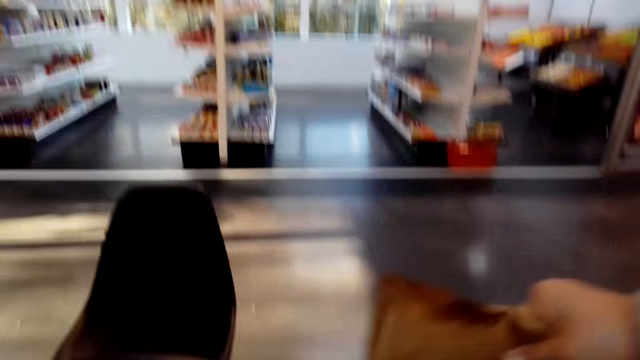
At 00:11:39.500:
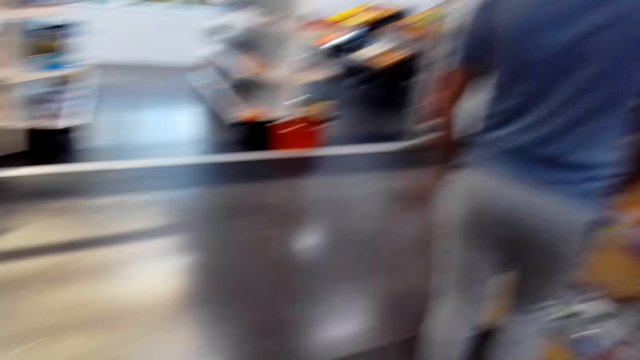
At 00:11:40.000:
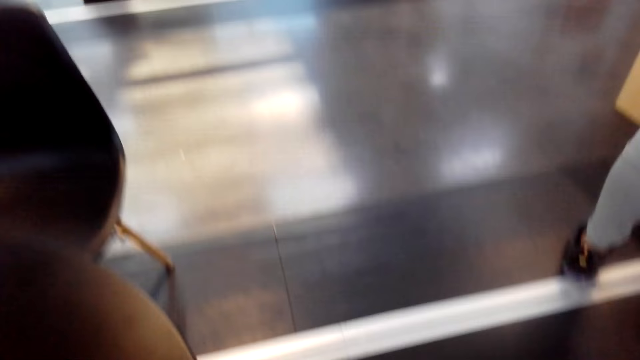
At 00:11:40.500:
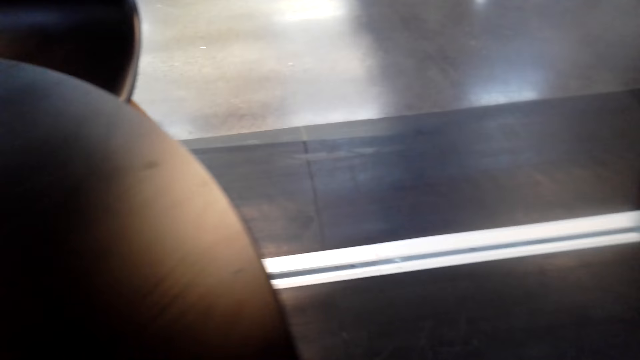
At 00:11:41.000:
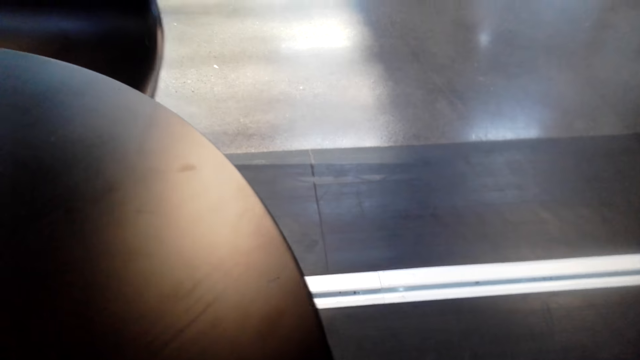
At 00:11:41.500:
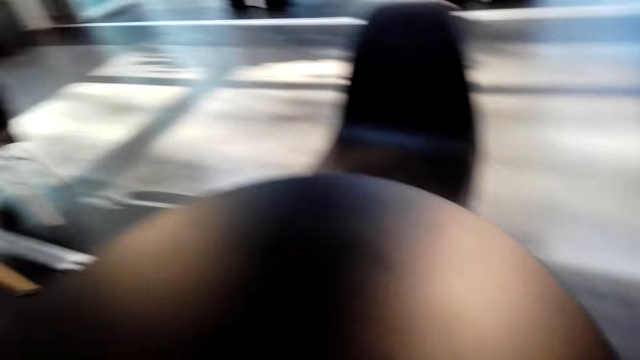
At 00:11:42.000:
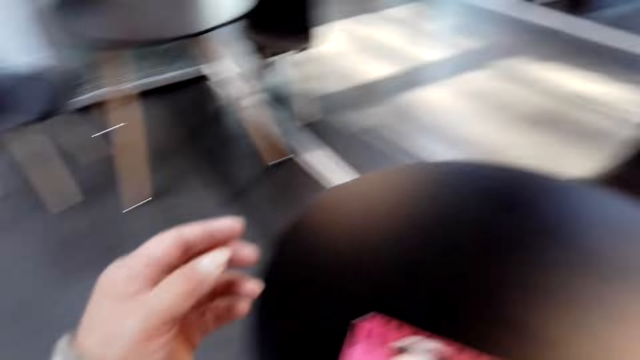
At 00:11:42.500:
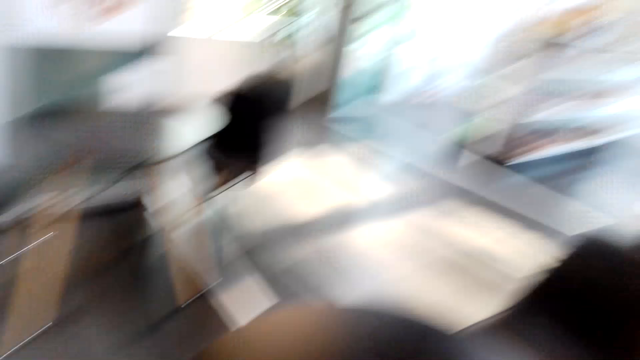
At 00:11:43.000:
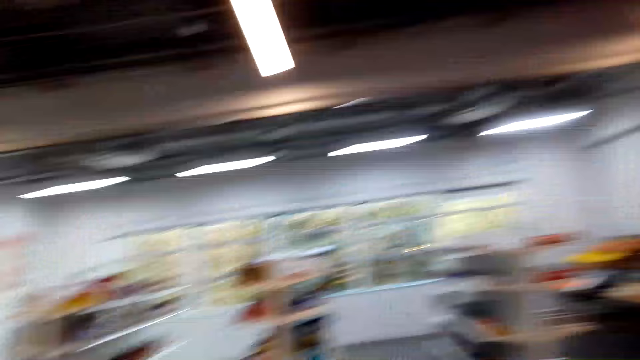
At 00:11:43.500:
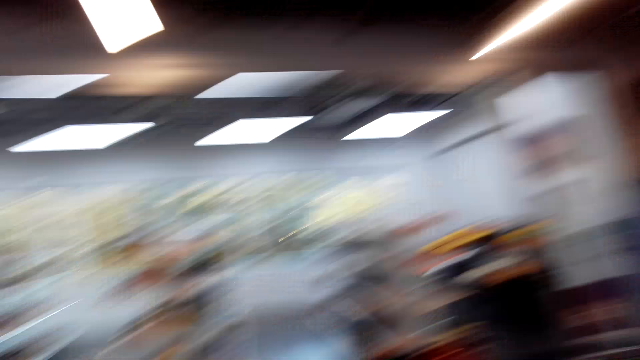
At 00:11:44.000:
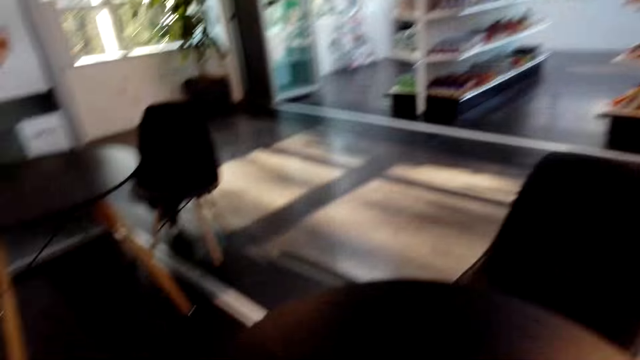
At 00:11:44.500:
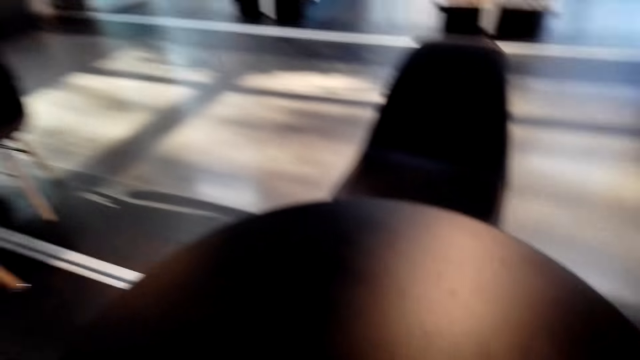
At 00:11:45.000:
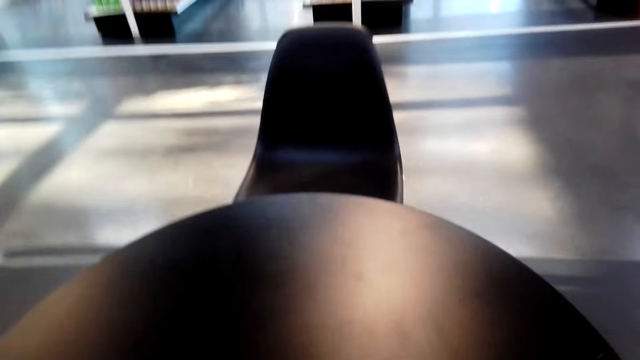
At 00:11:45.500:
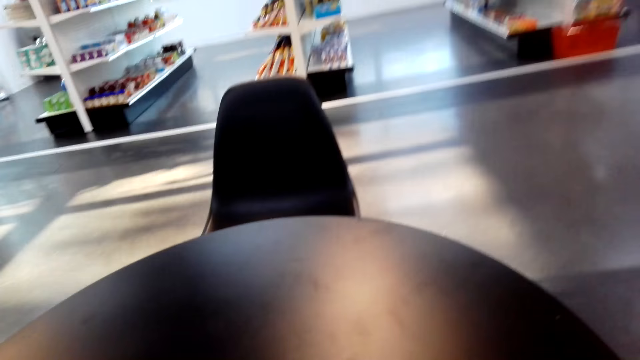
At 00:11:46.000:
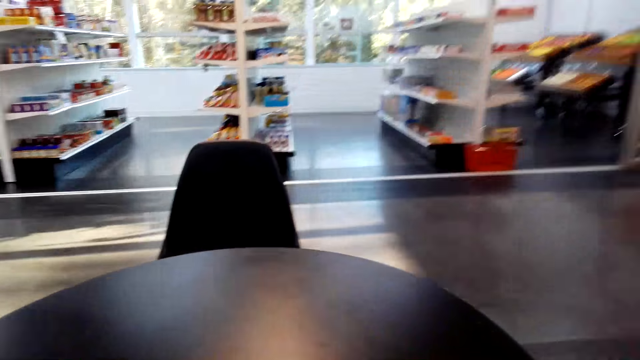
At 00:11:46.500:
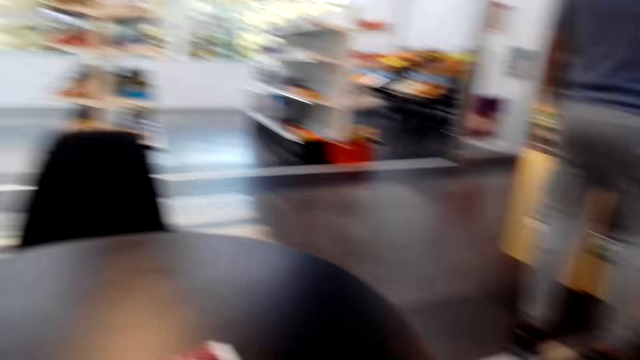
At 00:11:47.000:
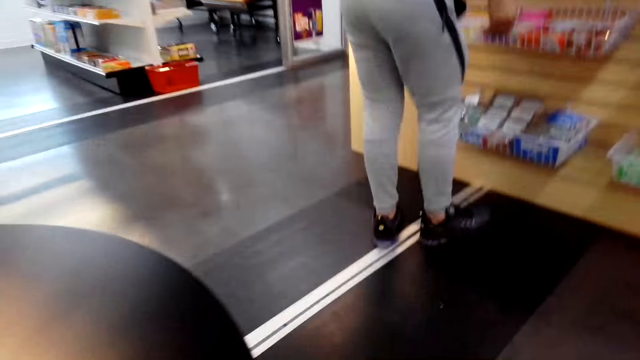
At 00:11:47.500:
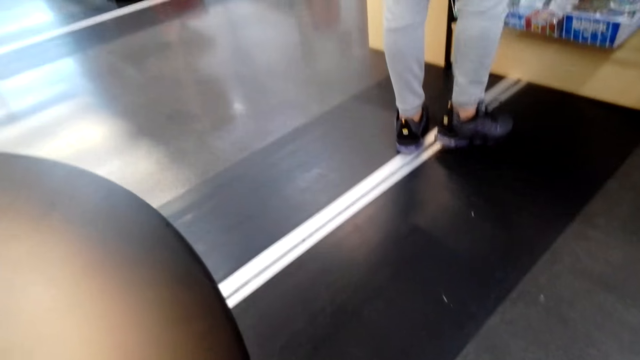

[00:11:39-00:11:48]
The camera wearer converses with someone. They sit on a chair. They converse with the person.

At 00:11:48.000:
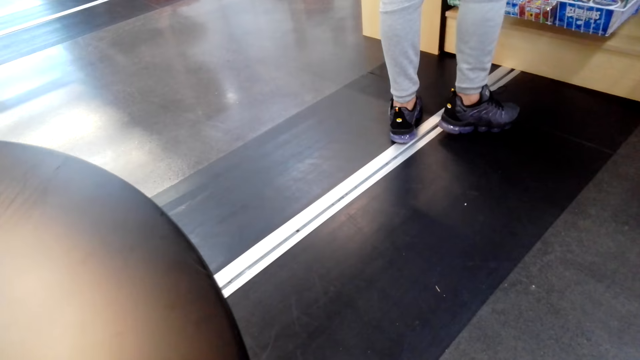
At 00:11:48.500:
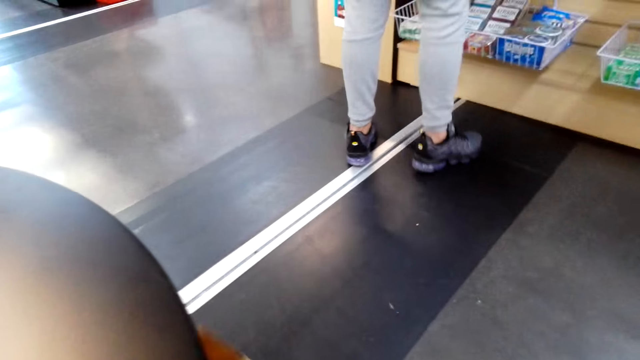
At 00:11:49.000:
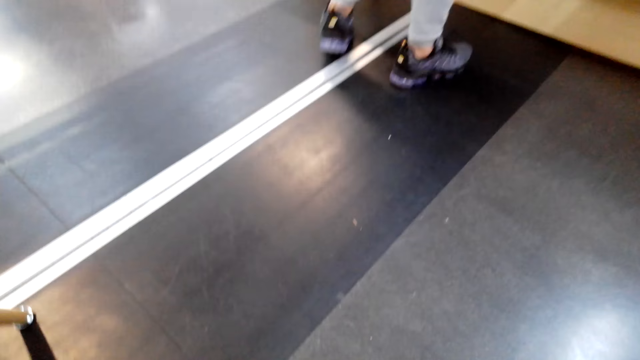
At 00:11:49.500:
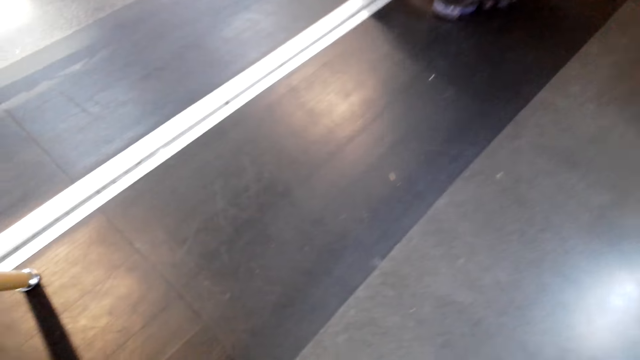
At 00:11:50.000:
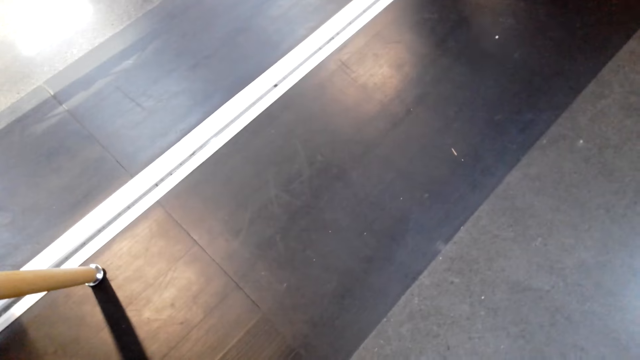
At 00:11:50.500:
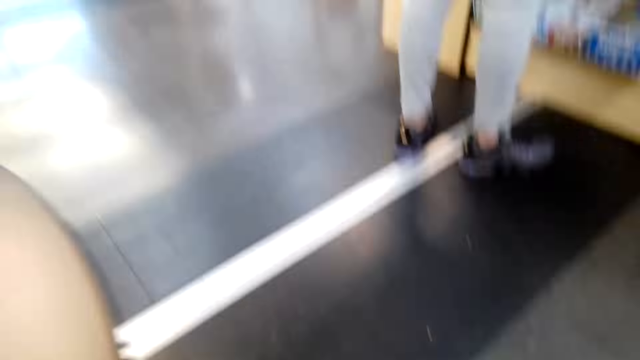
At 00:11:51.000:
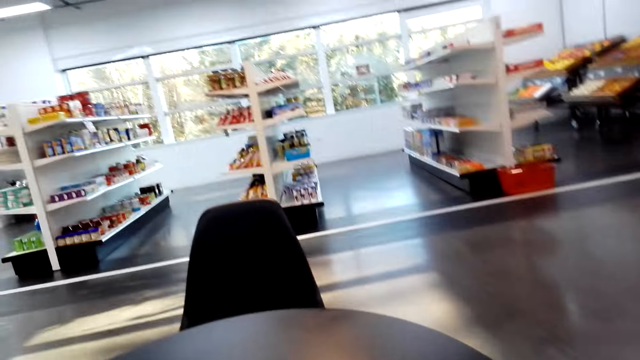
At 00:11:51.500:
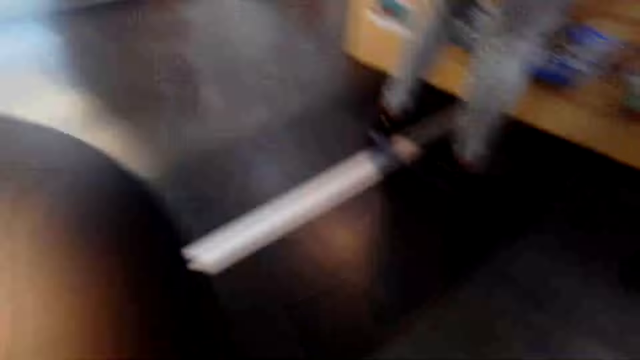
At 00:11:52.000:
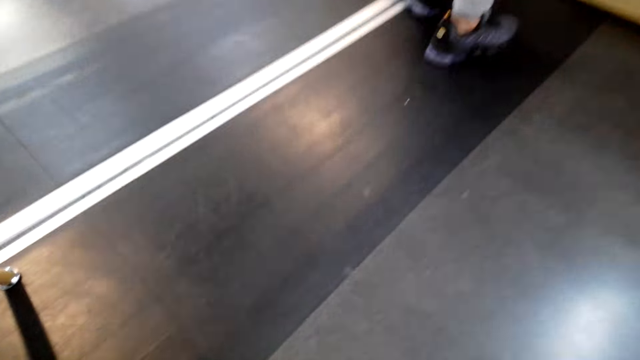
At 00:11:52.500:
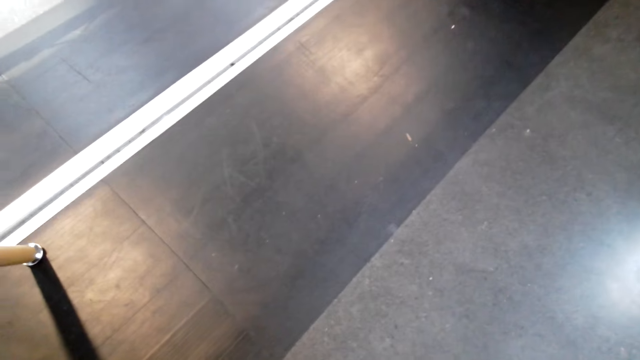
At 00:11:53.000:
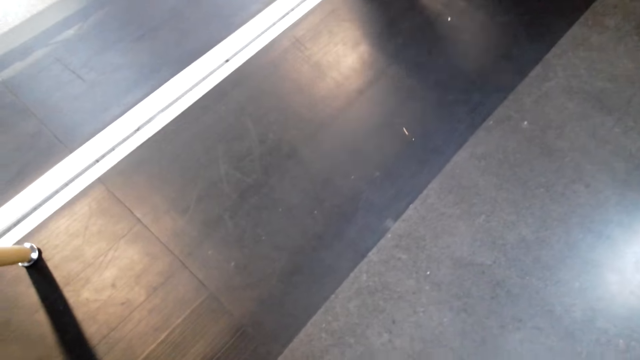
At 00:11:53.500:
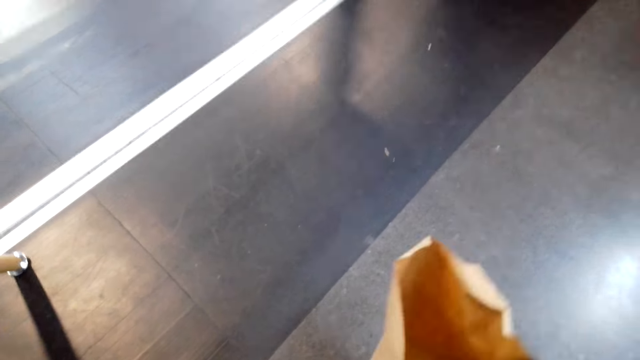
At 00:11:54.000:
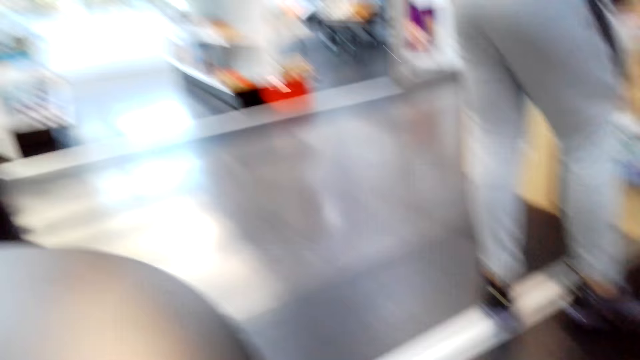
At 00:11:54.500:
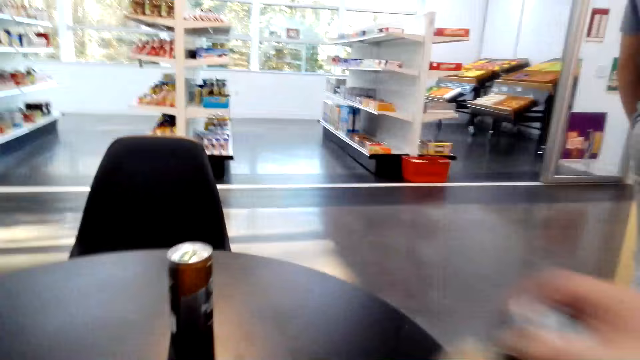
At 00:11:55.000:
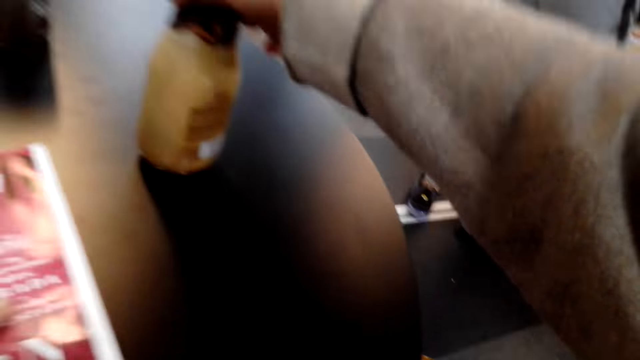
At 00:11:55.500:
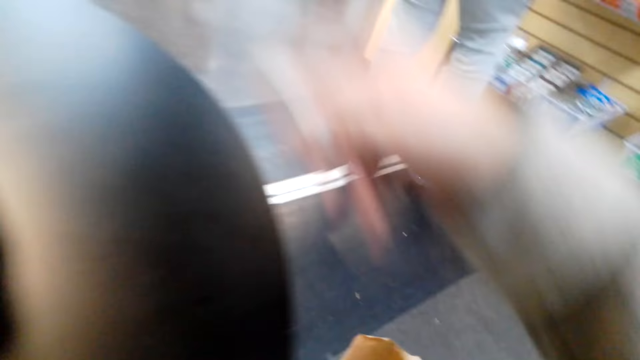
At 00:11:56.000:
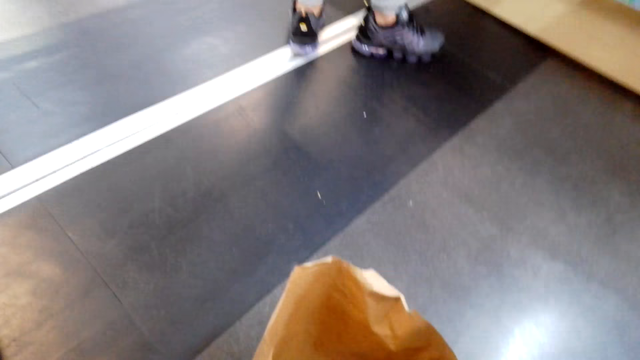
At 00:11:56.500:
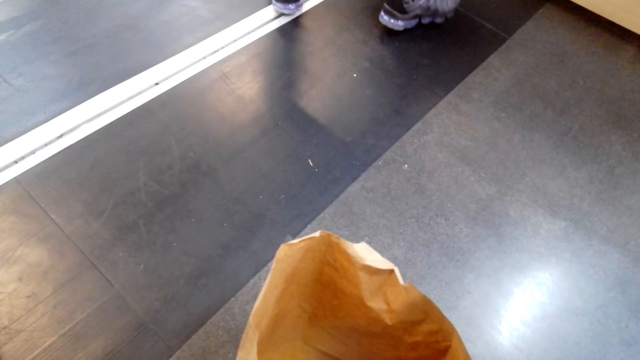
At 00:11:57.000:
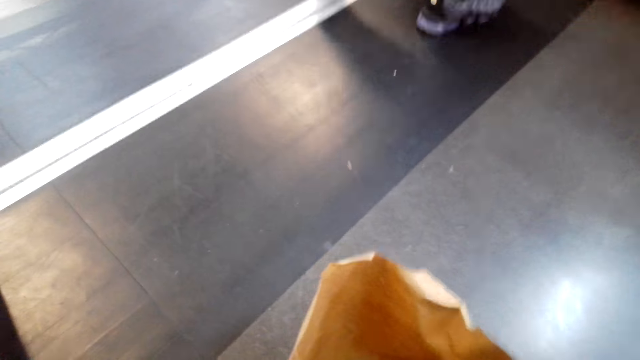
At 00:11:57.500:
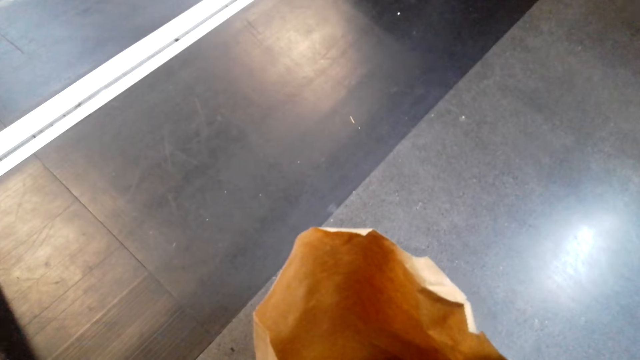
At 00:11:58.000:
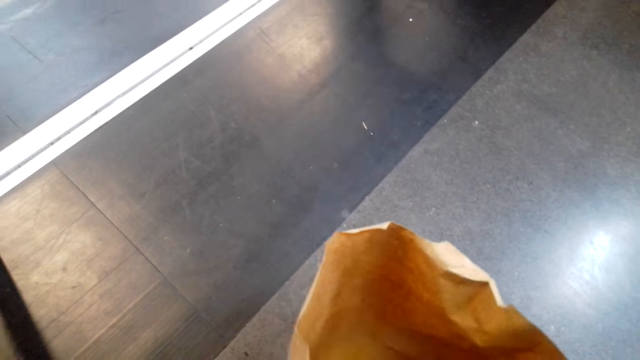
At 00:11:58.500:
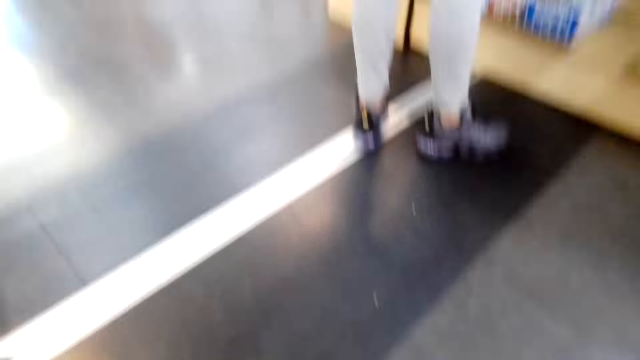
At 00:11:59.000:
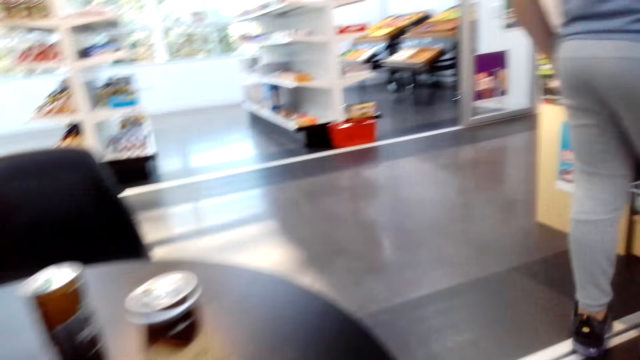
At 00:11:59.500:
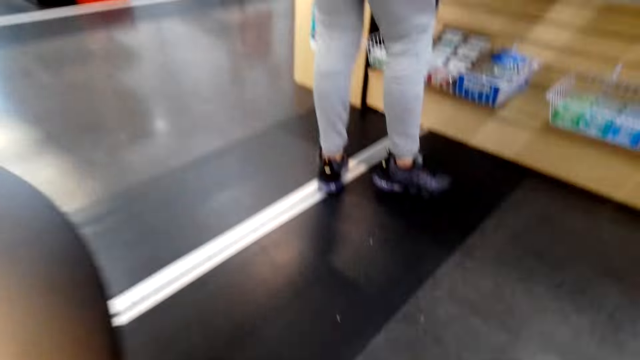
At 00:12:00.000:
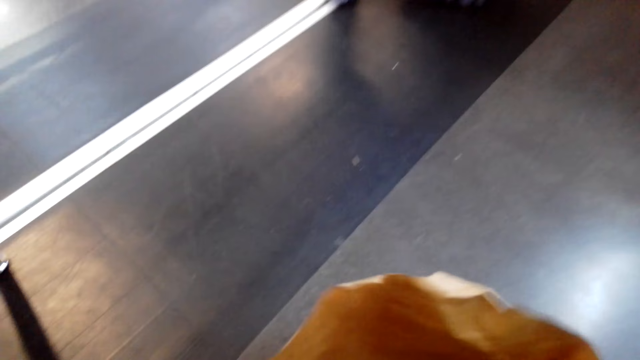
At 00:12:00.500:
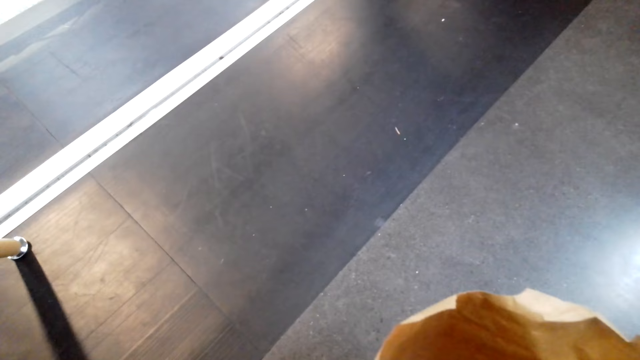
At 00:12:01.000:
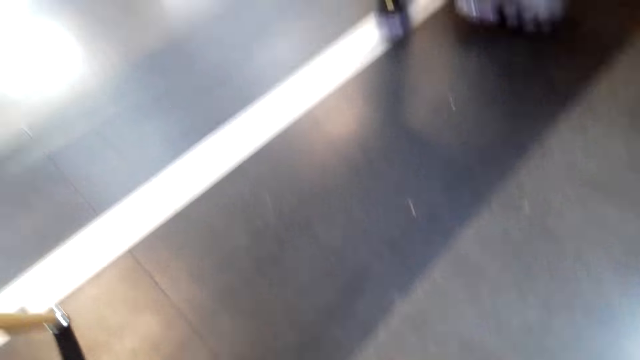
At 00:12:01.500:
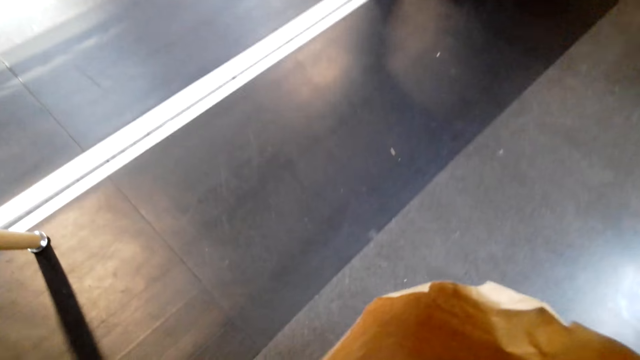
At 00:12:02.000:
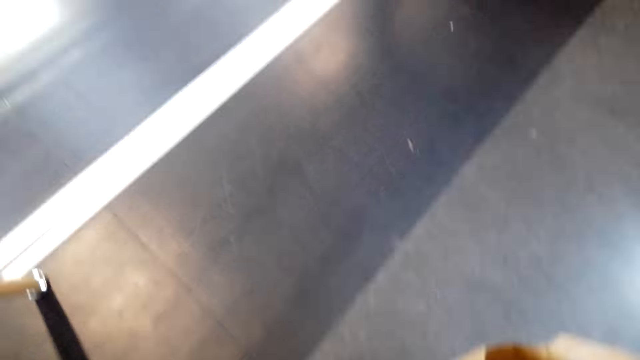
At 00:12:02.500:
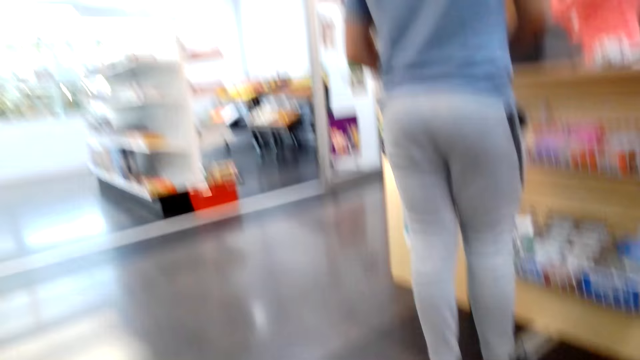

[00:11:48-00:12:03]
The camera wearer removes stuff on the paper and puts it on the table. They check in the shopping bag. They place items on the table.
